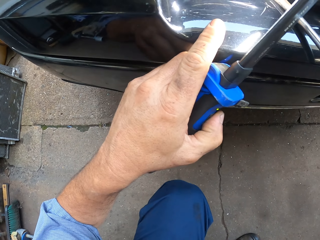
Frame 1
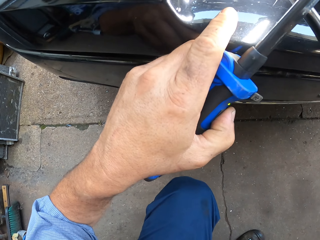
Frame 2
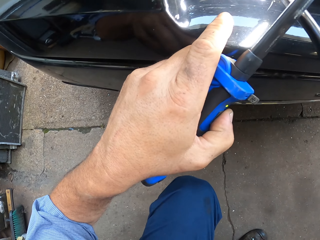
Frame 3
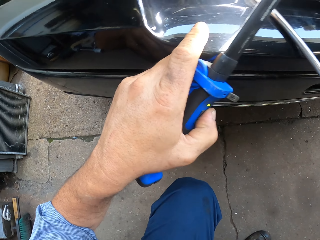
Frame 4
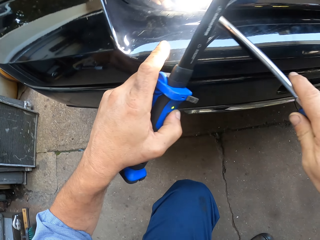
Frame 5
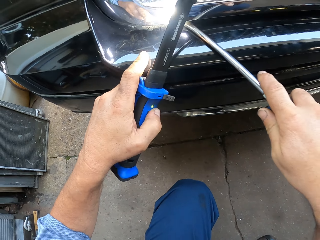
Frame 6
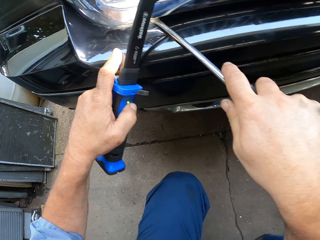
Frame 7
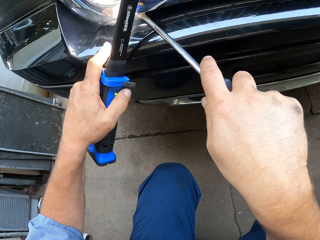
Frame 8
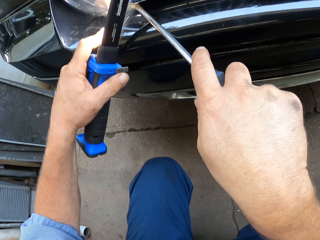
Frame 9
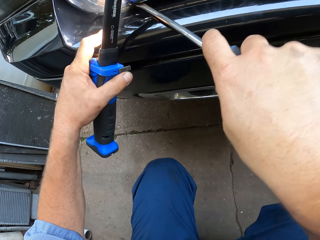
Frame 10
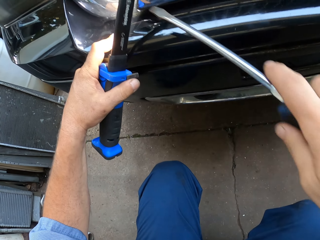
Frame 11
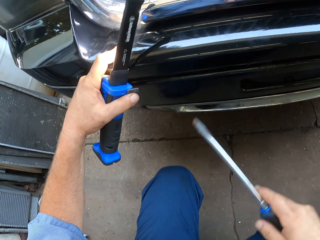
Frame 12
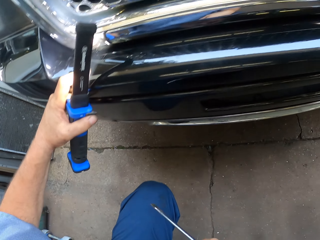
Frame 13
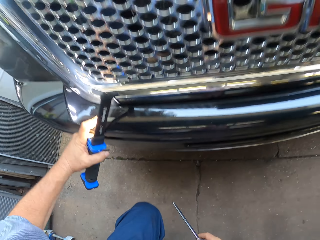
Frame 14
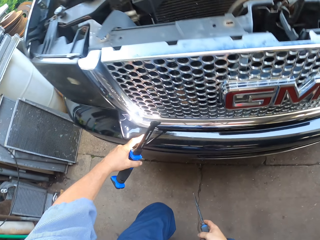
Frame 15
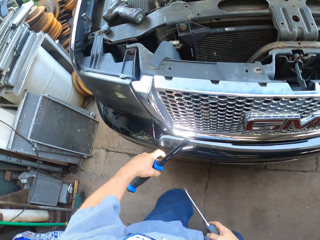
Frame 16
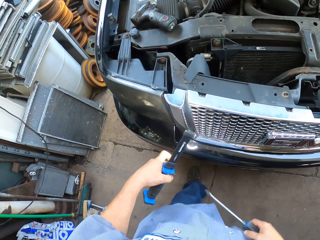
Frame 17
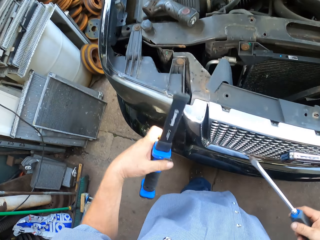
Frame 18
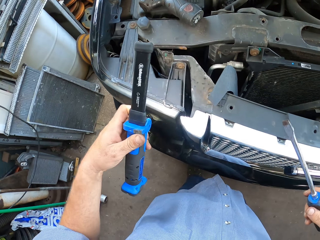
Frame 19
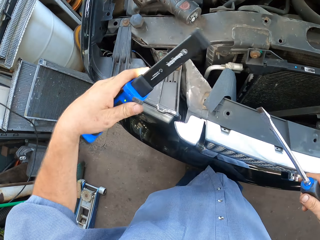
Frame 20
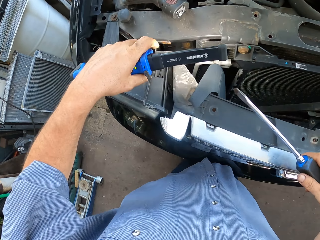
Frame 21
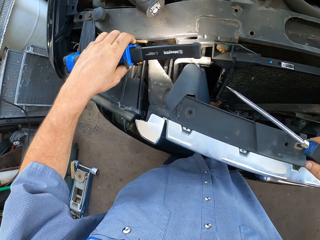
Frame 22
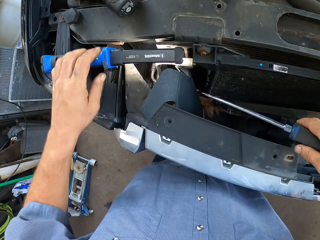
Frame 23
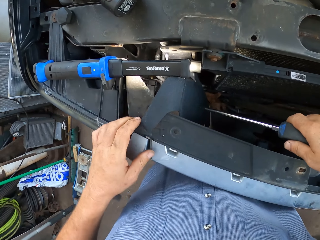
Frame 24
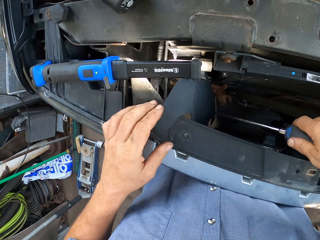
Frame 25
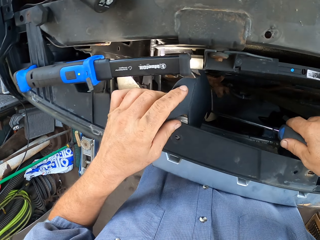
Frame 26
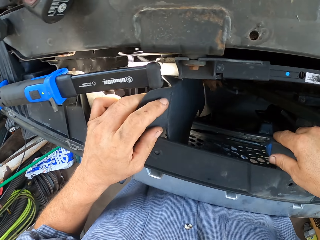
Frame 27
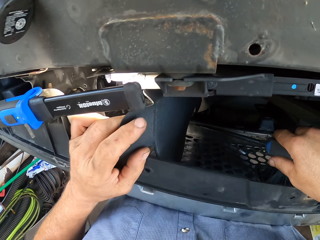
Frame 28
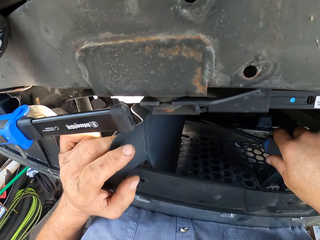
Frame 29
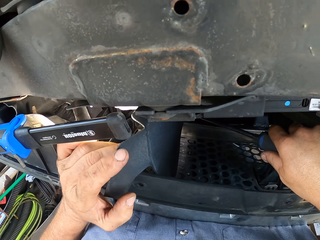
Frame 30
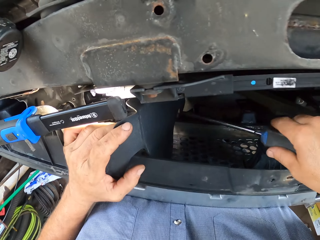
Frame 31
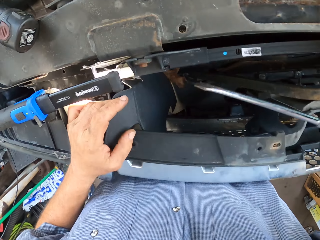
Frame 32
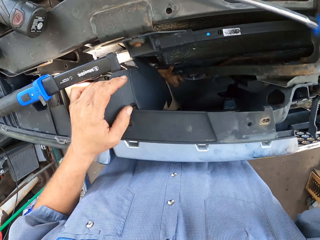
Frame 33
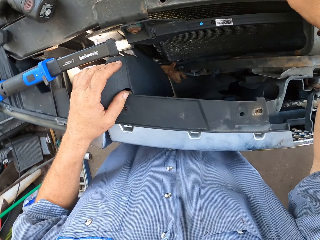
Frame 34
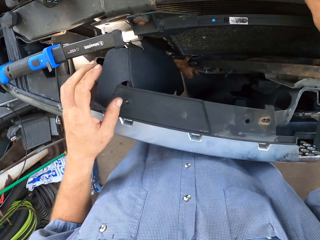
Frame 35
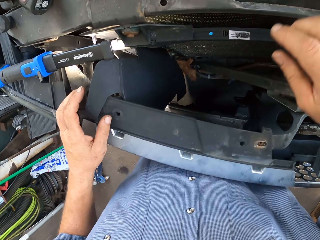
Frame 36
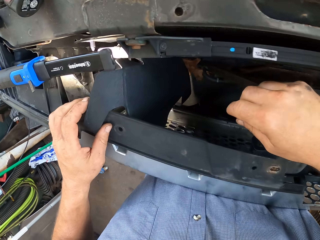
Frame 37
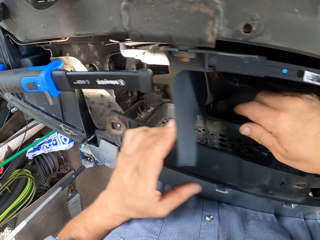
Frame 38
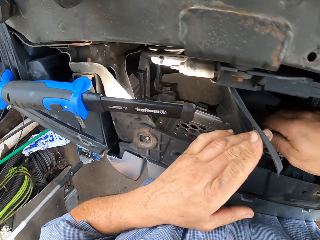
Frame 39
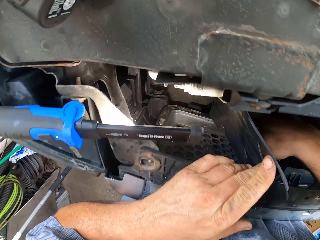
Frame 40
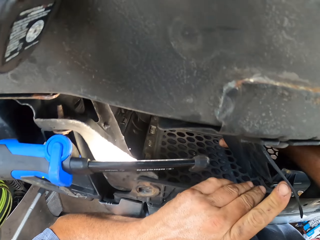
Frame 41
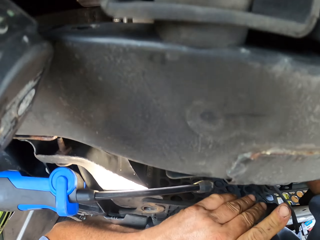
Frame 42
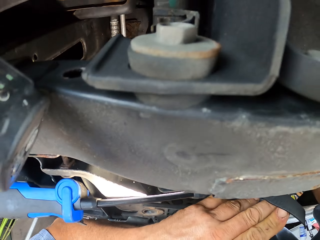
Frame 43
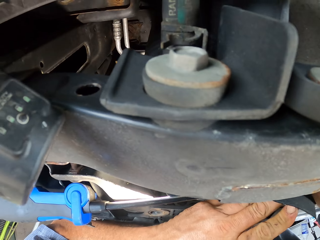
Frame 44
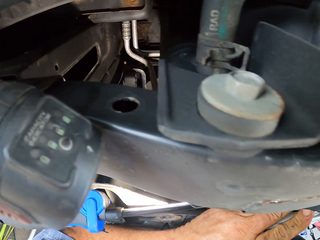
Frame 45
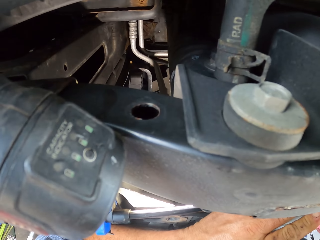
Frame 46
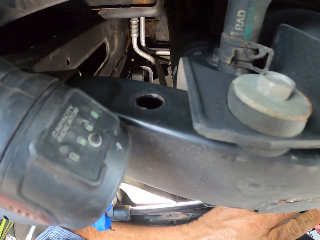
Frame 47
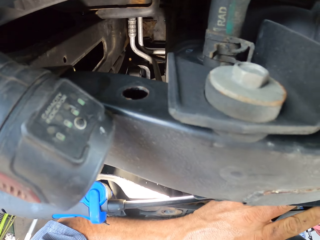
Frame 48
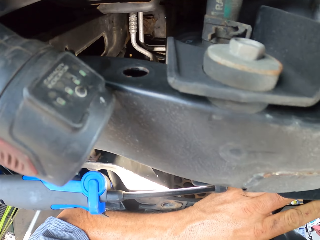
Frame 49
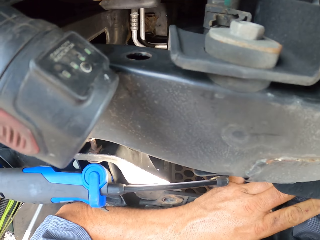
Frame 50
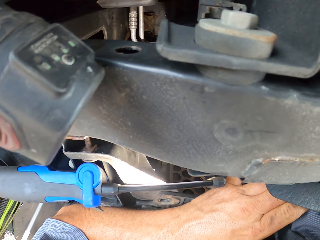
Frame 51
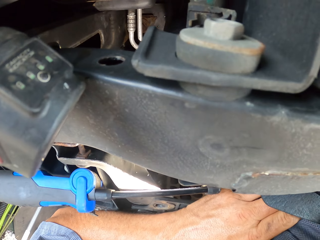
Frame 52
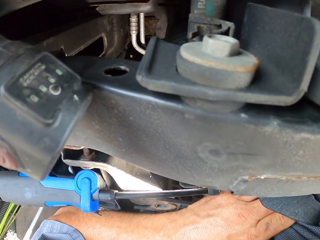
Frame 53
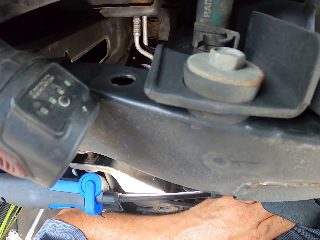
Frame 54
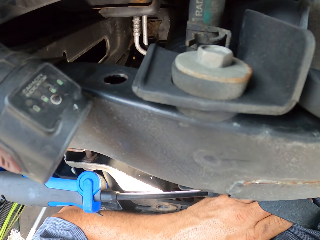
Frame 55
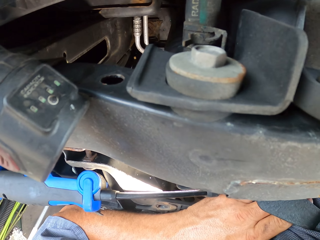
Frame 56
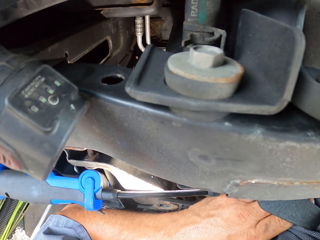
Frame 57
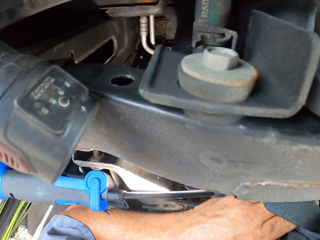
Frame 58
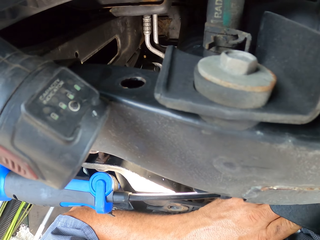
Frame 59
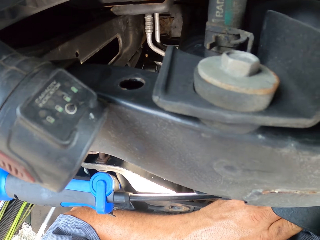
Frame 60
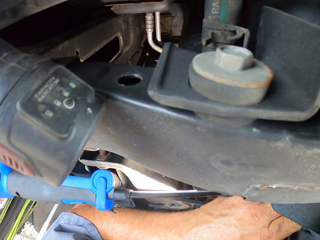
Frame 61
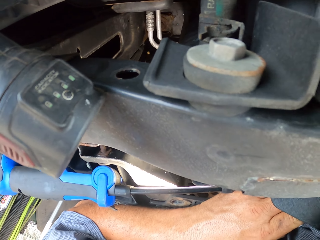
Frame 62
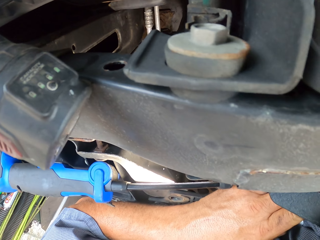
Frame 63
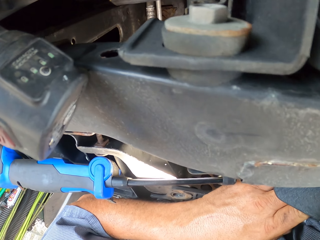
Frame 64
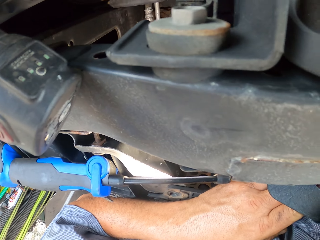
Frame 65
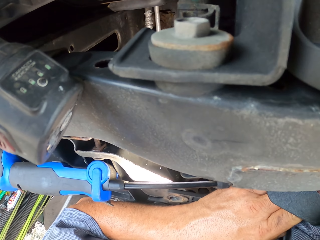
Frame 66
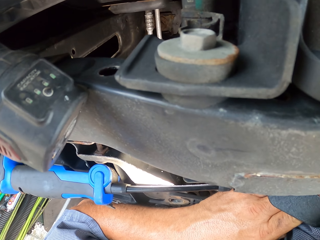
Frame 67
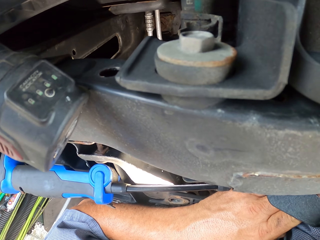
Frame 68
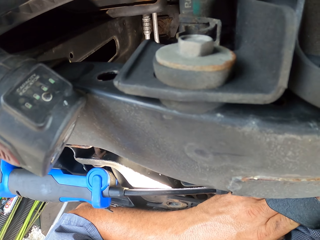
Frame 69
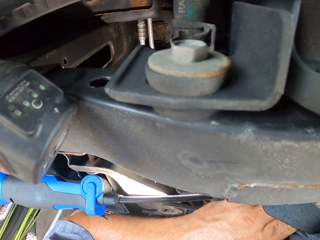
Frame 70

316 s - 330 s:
The camera wearer turns on the flashlight. He holds the screwdriver on the car. He puts the screwdriver out of the grills. He withdraws the left hand from the car. He stands up. He lifts up both hands. He lifts the right hand up. He moves the screw toward the grills. He puts down the screw on the car. He holds the car with both hands. He moves the right hand towards the grills. He holds something with the left hand. He puts his hand in the car. He looks around.

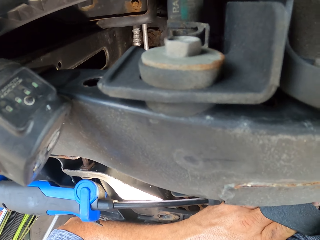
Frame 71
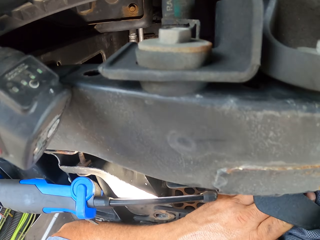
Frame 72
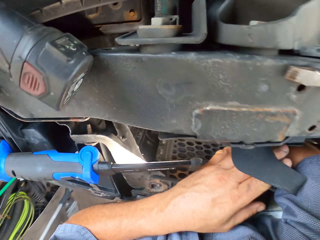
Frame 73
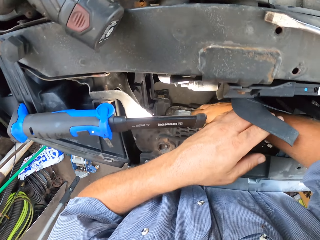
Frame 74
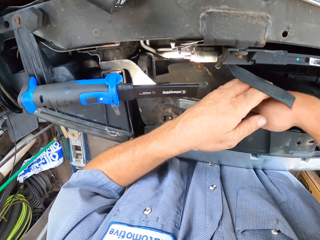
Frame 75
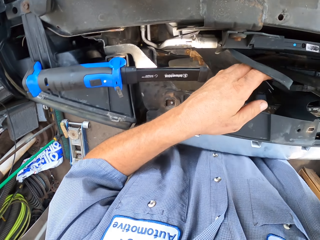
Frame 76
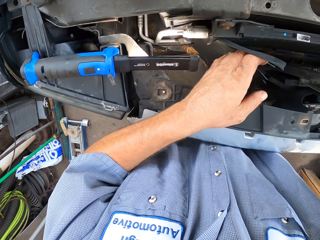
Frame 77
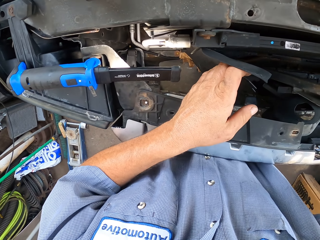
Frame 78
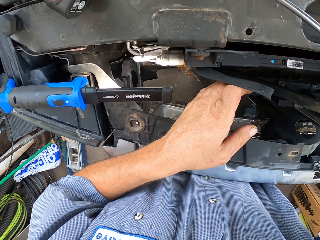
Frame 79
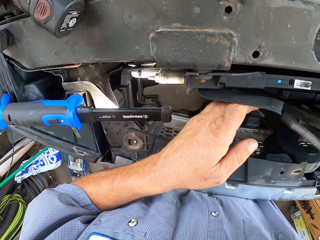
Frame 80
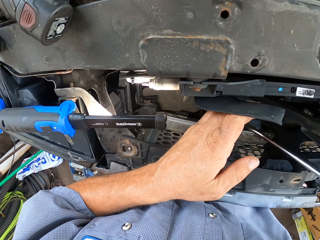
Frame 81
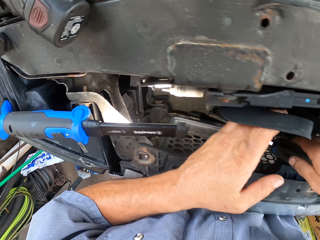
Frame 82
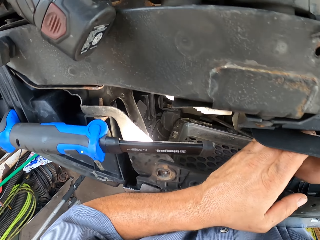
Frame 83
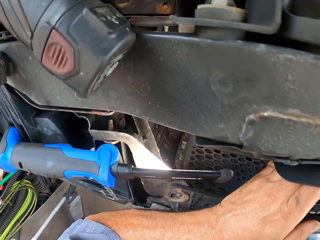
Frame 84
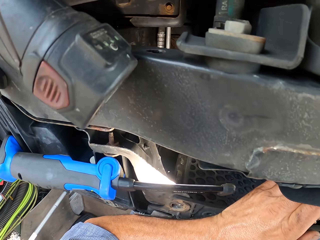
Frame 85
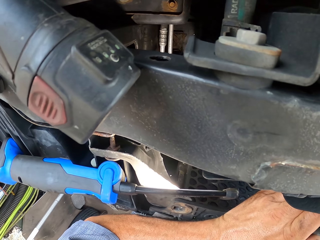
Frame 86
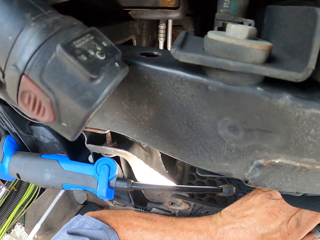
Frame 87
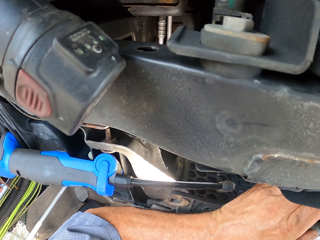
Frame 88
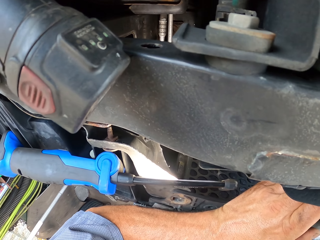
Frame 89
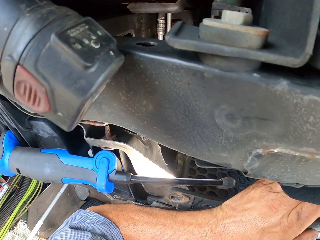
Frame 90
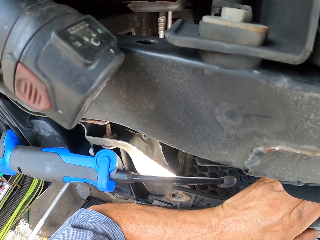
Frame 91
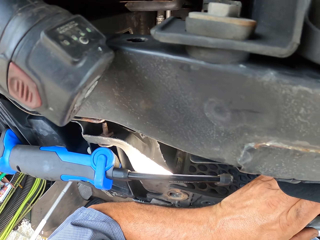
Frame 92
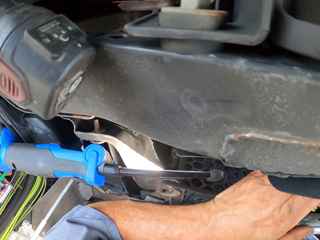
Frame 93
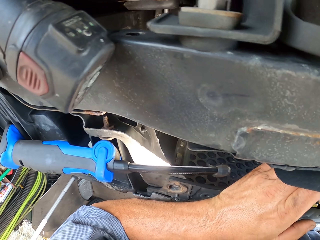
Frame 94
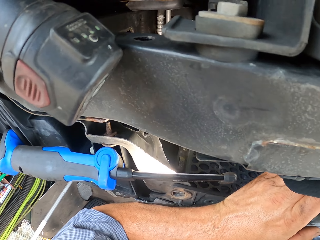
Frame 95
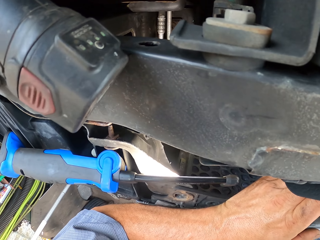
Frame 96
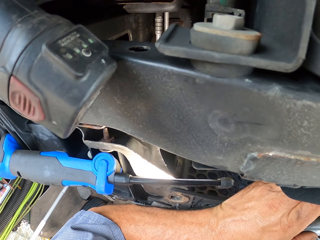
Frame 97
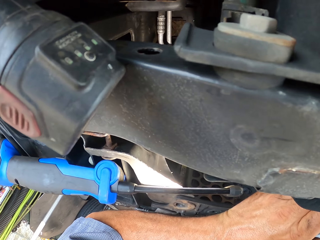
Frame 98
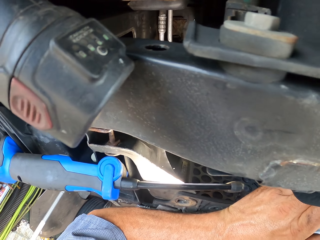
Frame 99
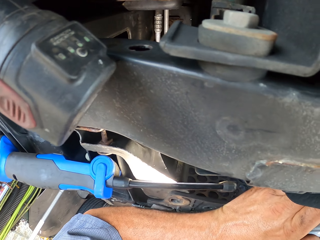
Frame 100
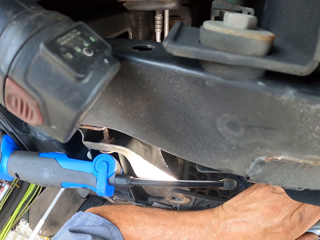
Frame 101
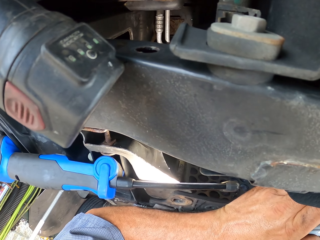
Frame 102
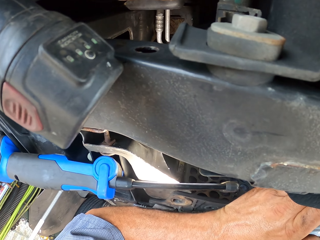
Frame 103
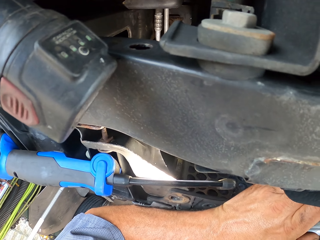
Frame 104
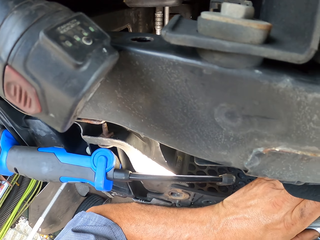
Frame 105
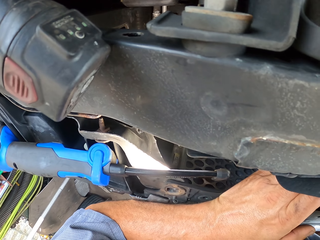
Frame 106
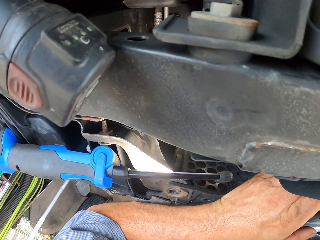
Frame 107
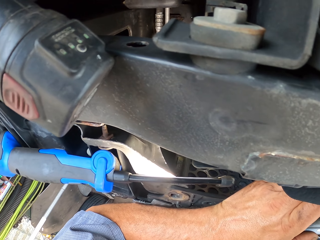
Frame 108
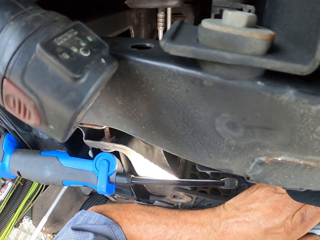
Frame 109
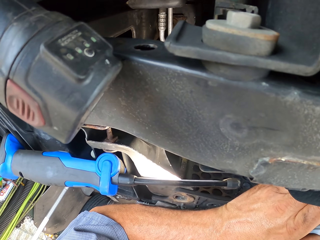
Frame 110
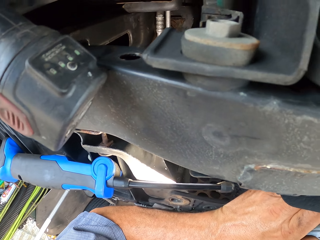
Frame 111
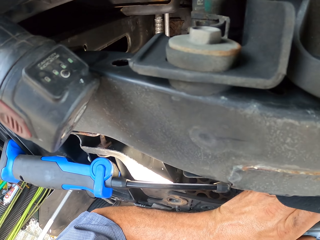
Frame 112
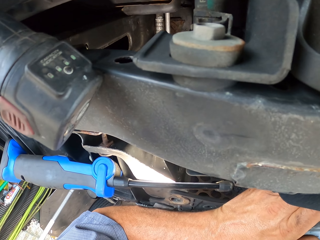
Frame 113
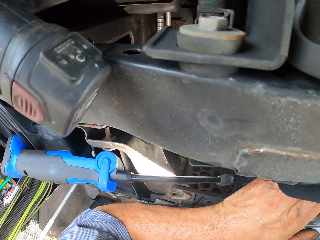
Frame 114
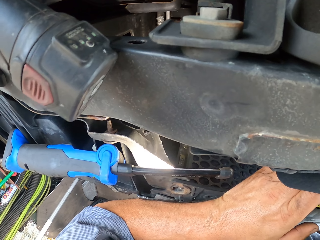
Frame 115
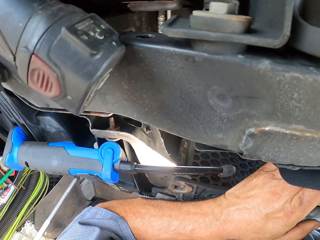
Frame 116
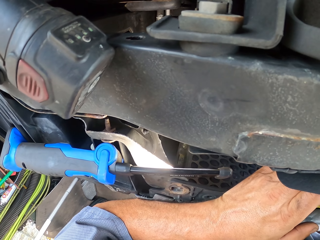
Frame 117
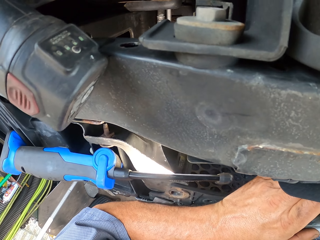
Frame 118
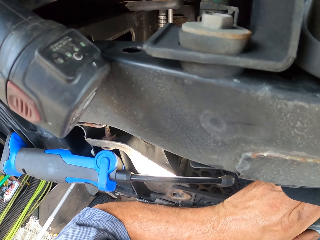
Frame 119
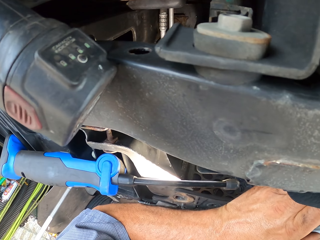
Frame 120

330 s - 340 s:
The camera wearer moves the hand from the grills. They pick up a screwdriver. They push something forward. They move the right hand towards the grill. They look around. They unscrew a nut.
